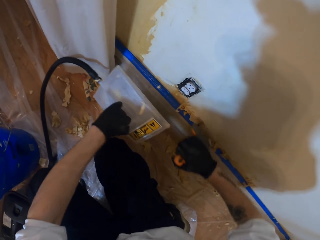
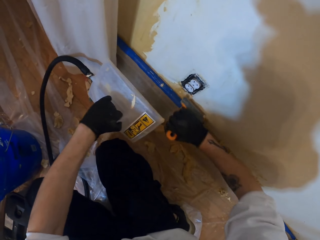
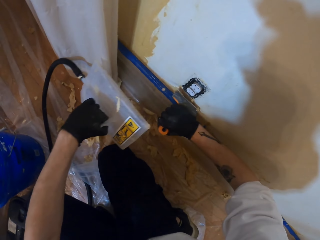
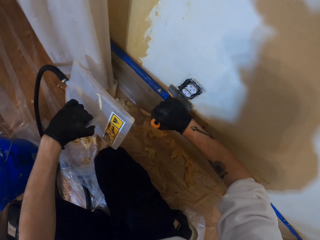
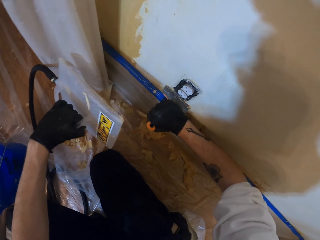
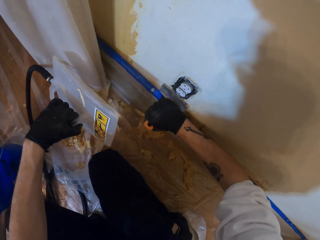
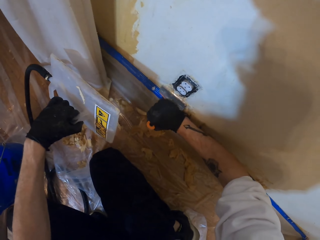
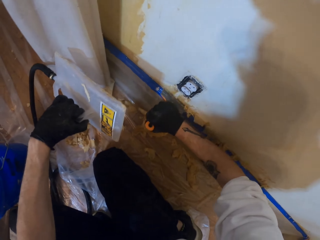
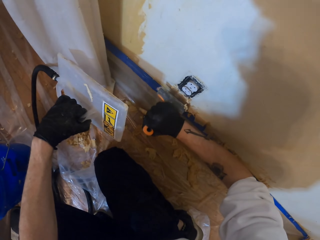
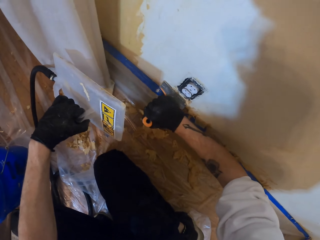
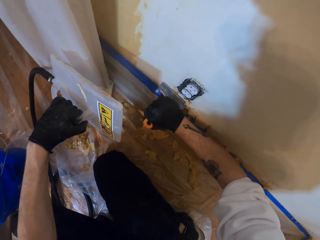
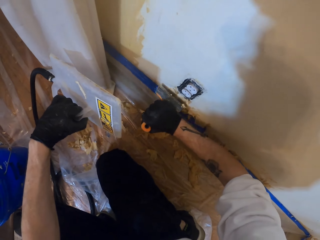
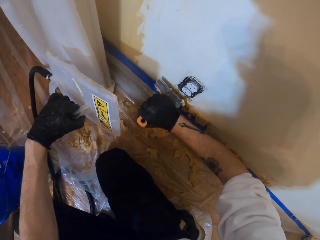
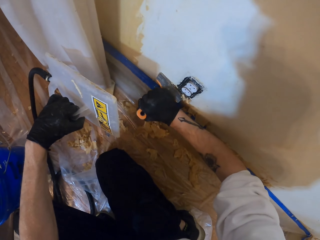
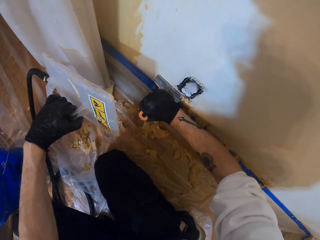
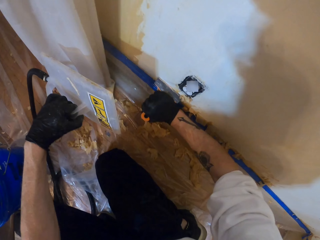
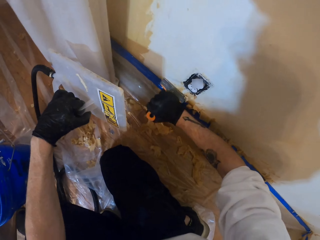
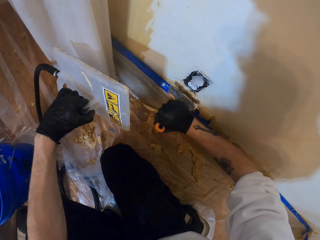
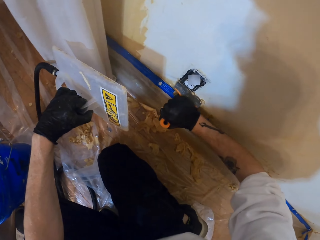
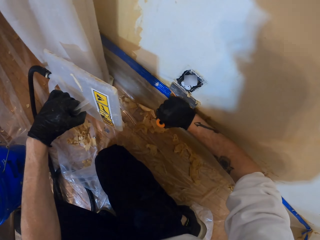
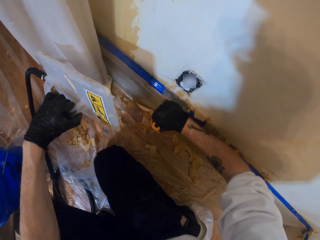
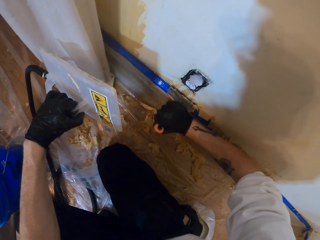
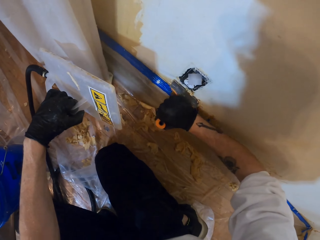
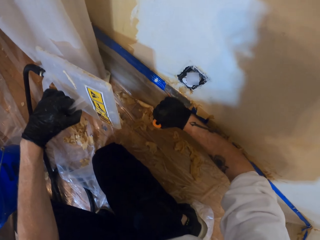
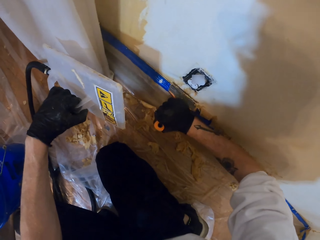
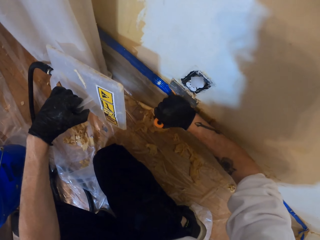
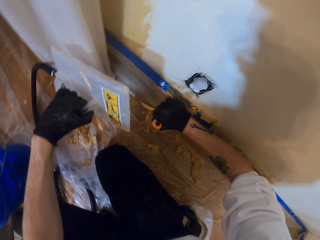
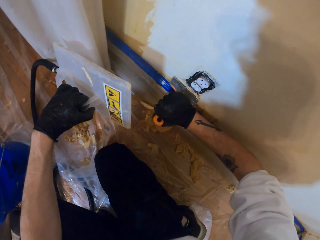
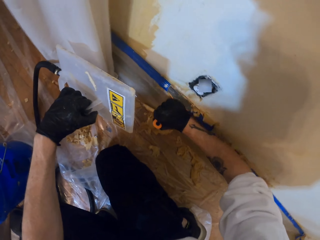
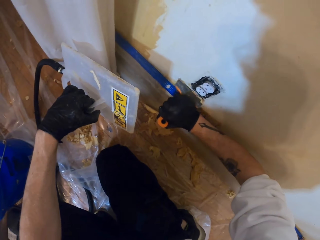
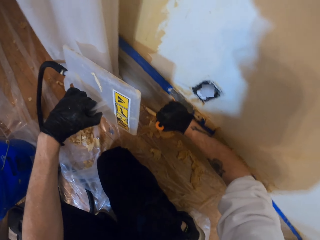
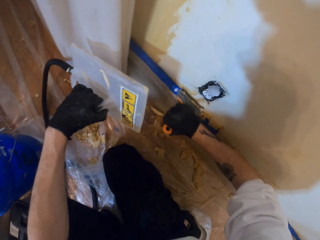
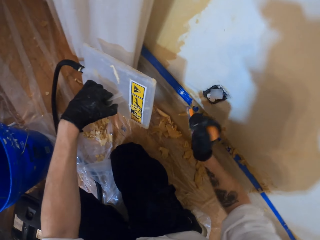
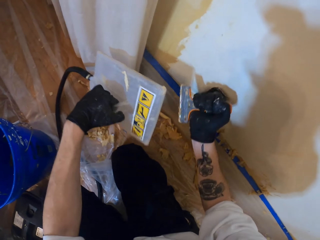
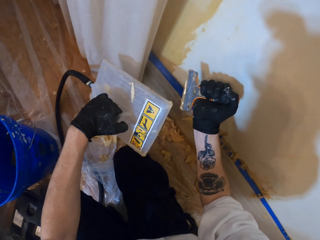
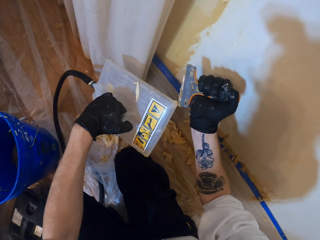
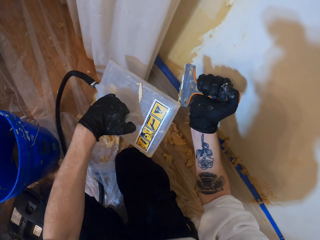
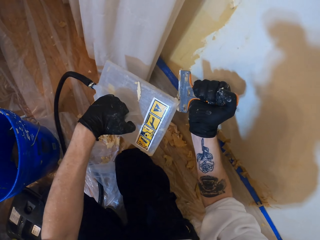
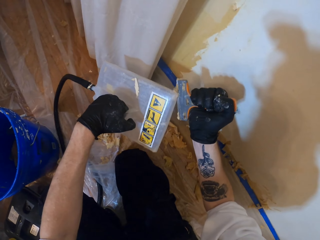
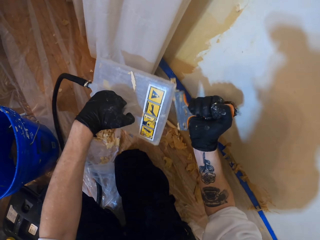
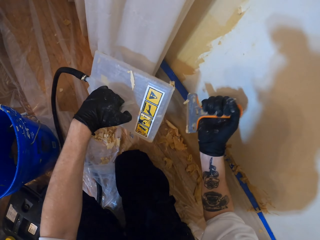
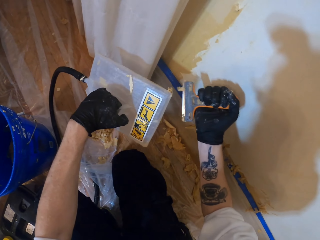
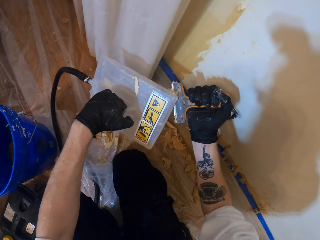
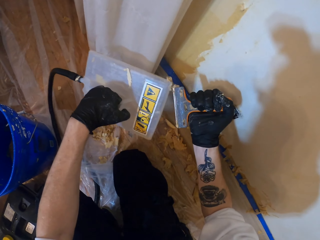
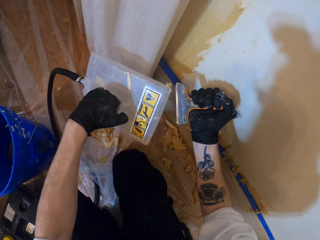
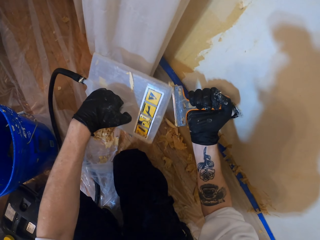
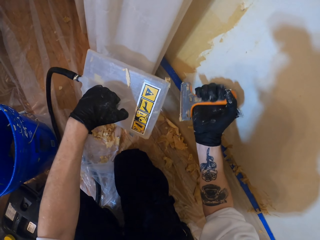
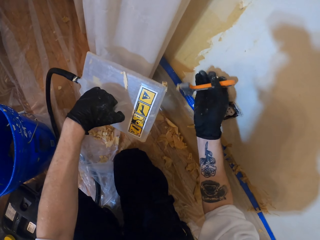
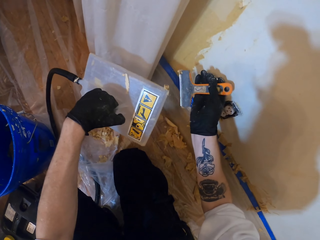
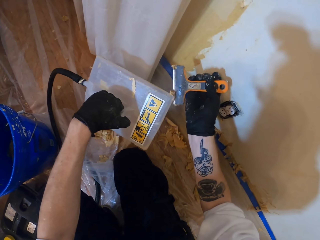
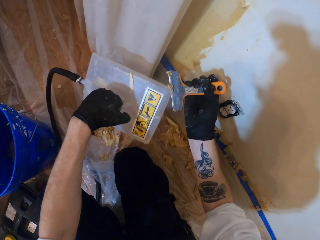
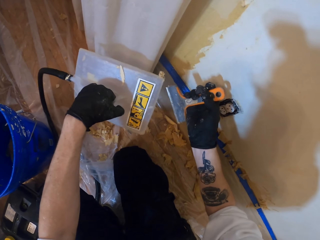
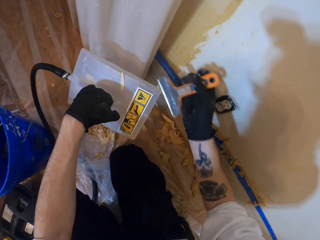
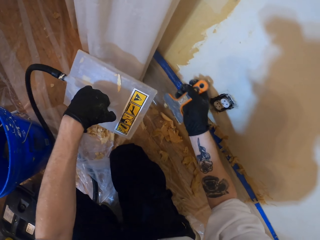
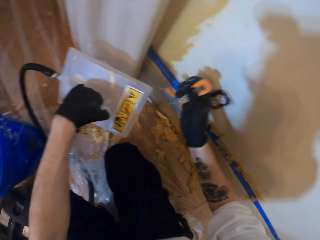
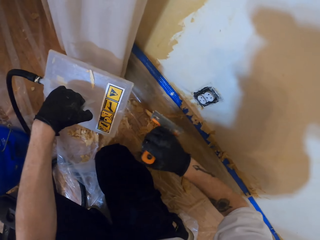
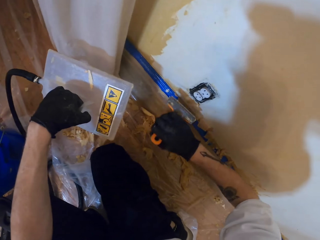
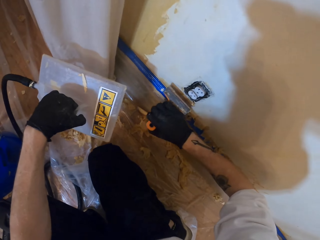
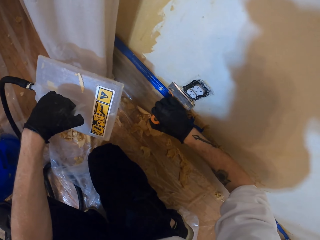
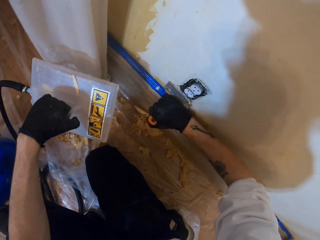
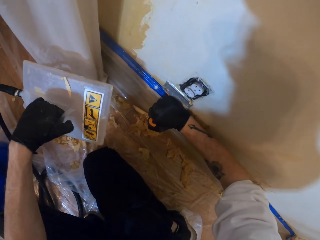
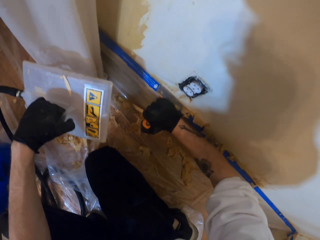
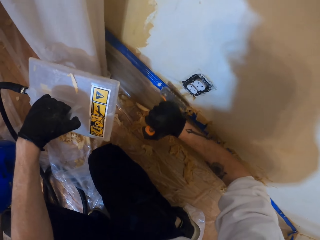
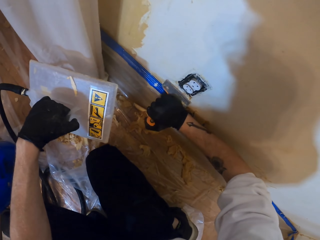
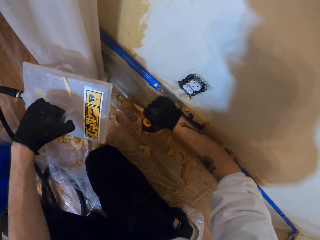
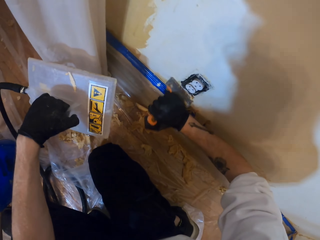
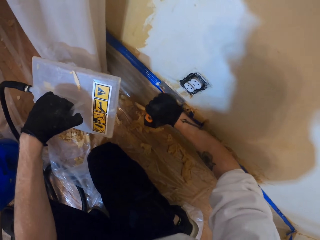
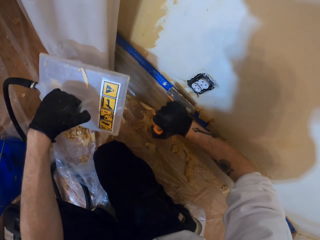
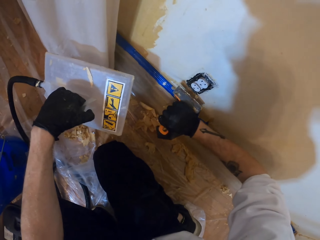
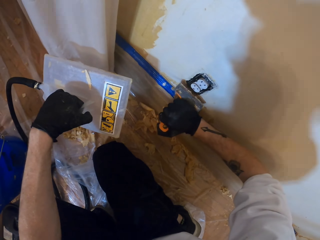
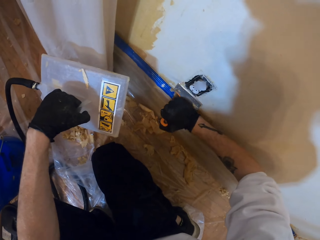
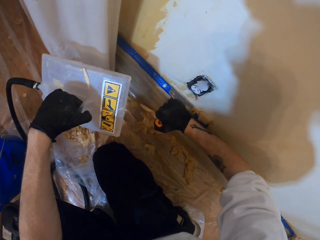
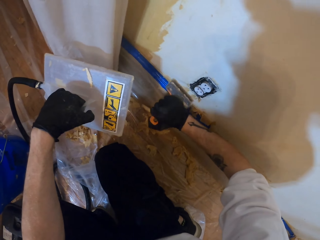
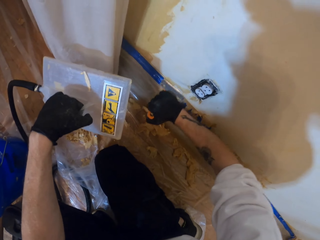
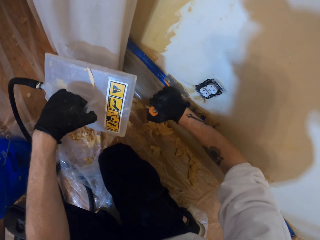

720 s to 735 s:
The camera wearer lifts the plastic float. They remove paint or wallpaper from the wall with the scraper. They lift the scraper. They rub the scraper against the wallpaper steamer. They remove paint from the scraper. They turn the scraper. They remove paint from the scraper. They drop the wallpaper on the floor. They remove paint from the wall with the scraper.

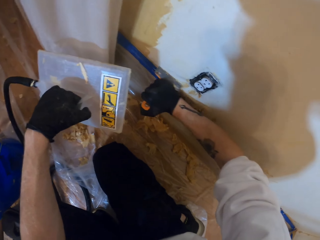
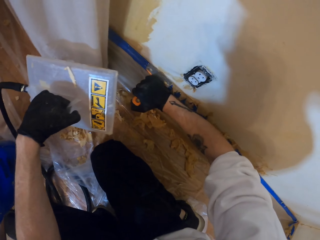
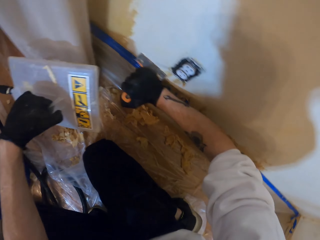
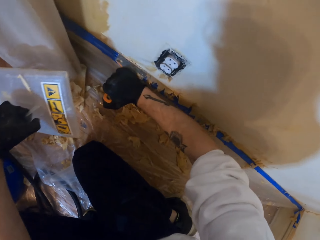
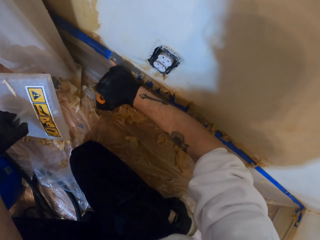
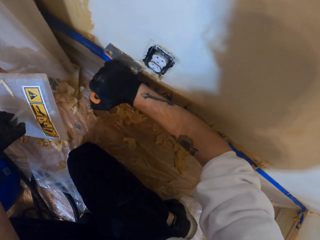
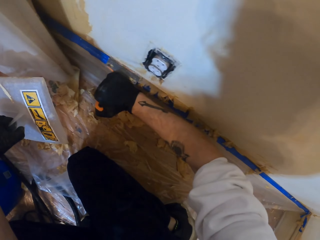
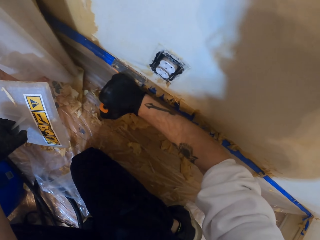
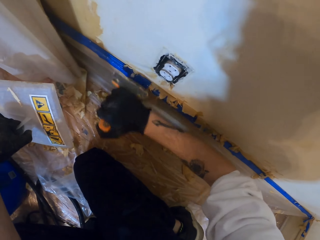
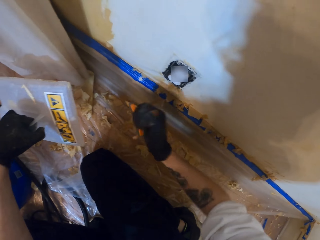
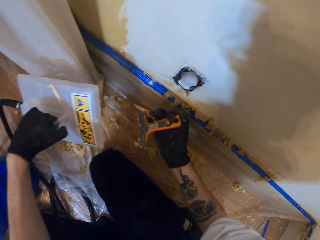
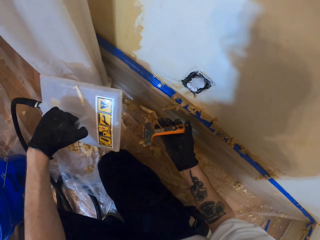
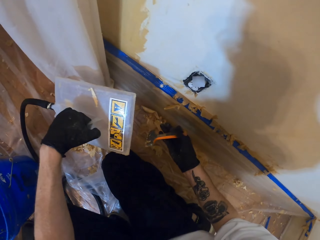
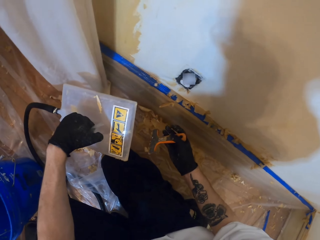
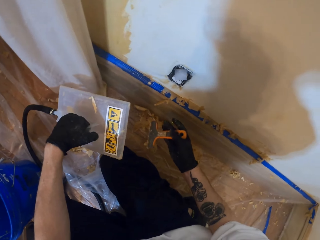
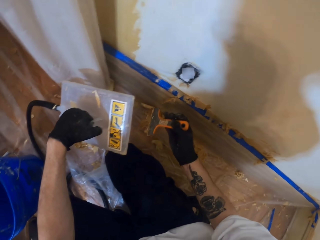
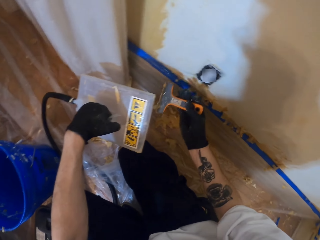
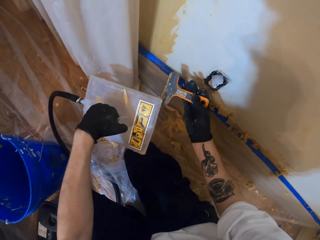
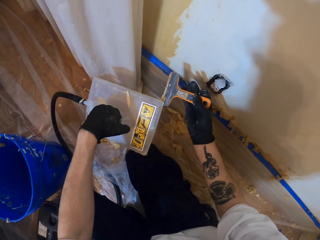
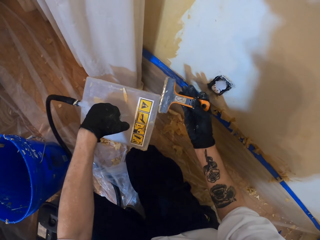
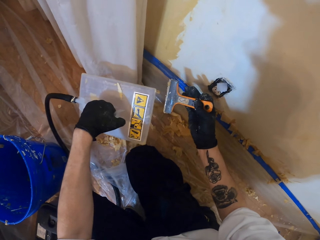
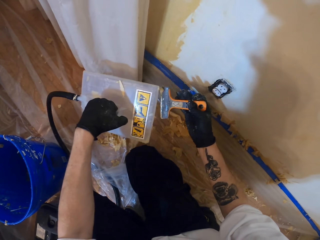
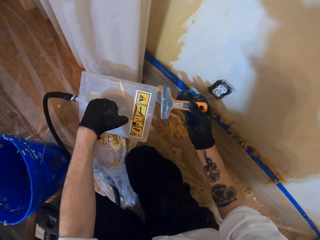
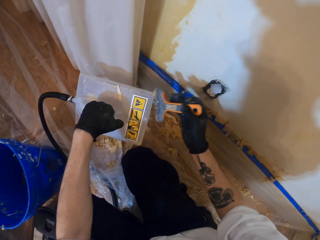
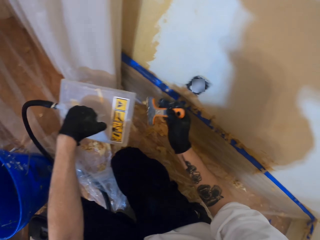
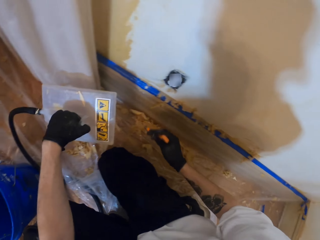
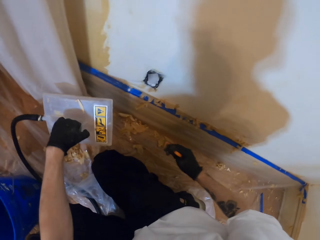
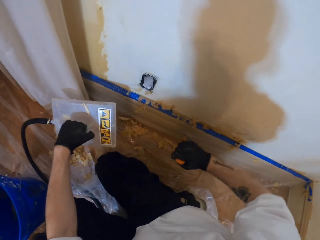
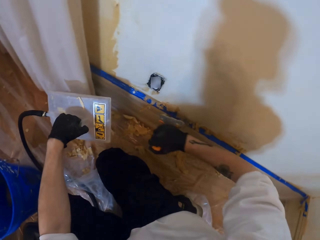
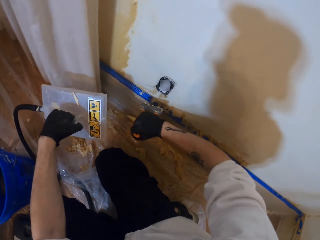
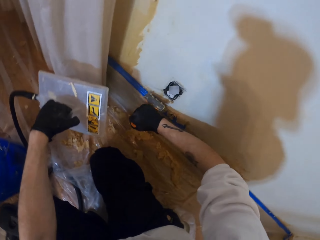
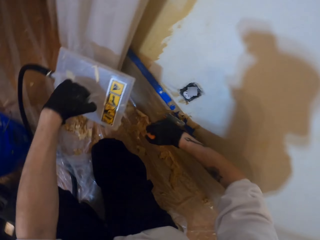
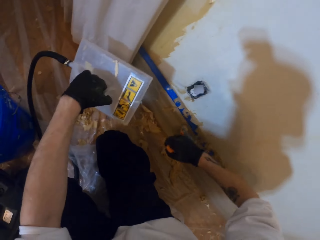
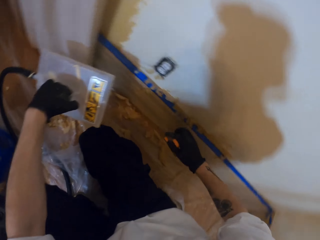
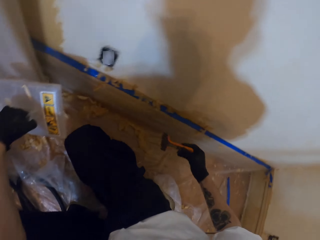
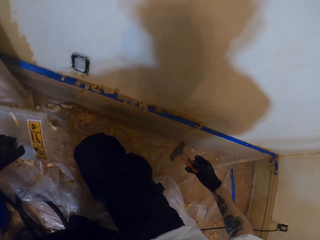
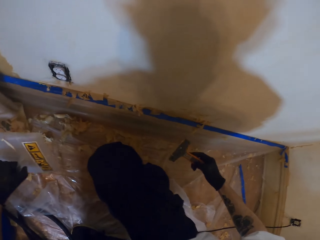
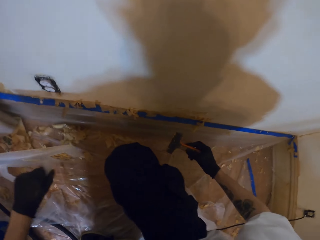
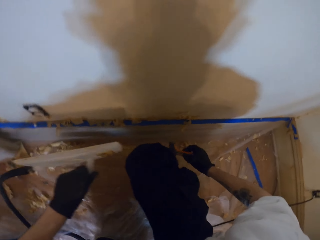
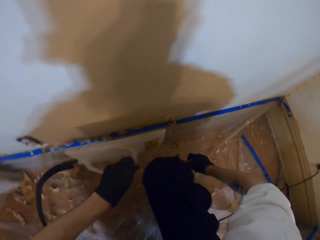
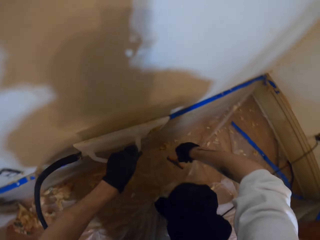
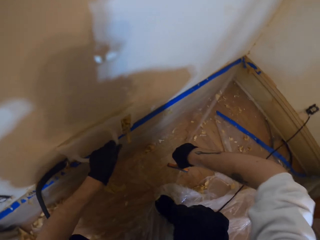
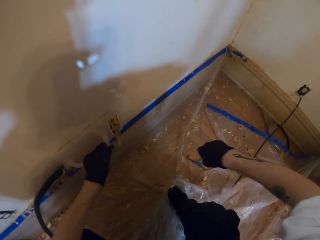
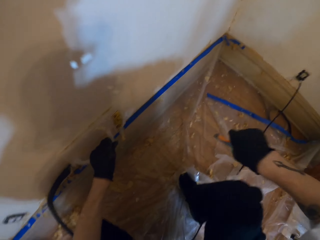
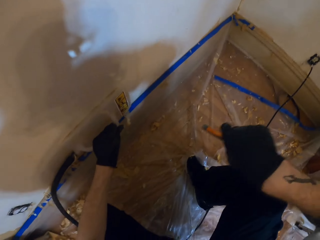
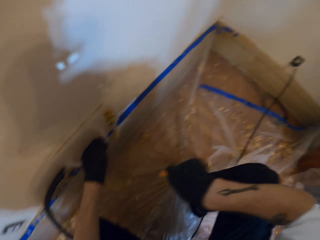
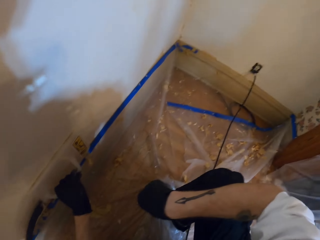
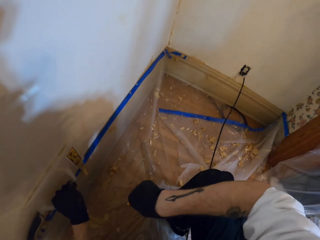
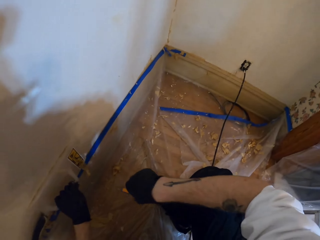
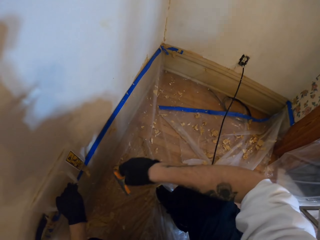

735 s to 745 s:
The camera wearer lifts the scraper. They move the right hand. They remove paint from the scraper. They rub the scraper against the wallpaper steamer. They move the right hand. They remove paint or wallpaper from the wall with the scraper. They move the right hand. They move the plastic float and place the plastic float on the wall. They look around.
